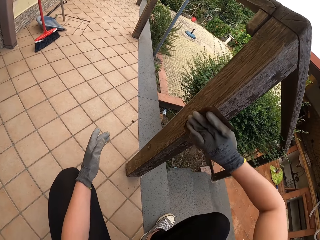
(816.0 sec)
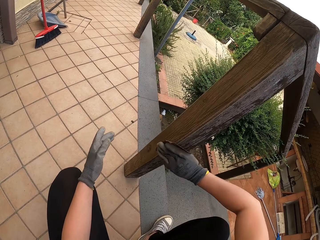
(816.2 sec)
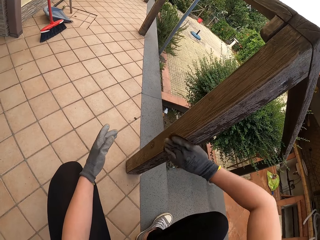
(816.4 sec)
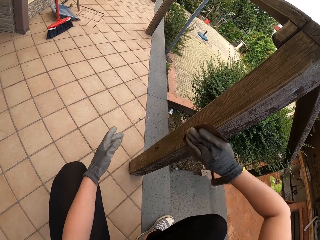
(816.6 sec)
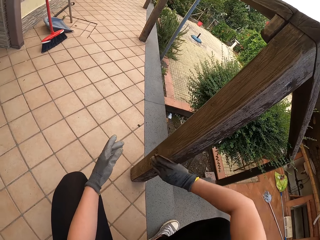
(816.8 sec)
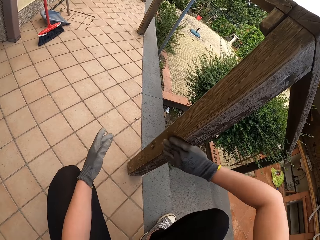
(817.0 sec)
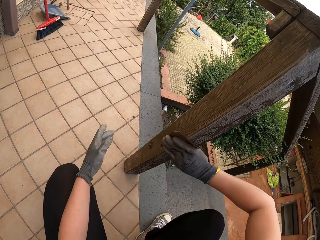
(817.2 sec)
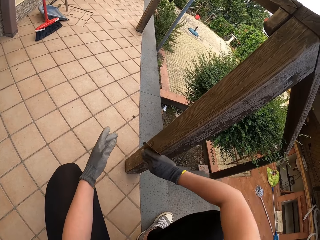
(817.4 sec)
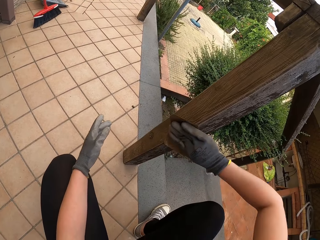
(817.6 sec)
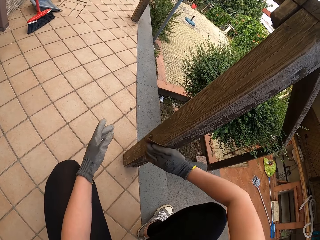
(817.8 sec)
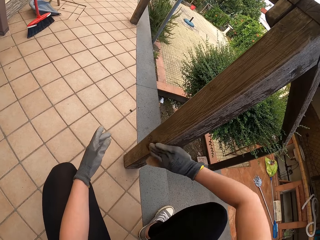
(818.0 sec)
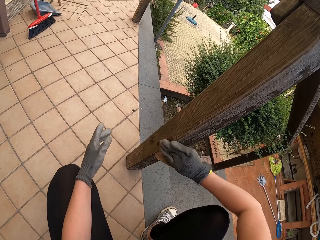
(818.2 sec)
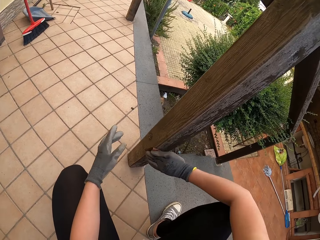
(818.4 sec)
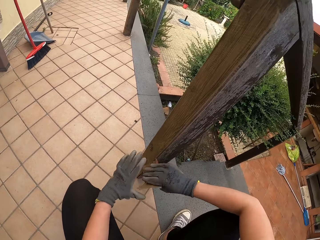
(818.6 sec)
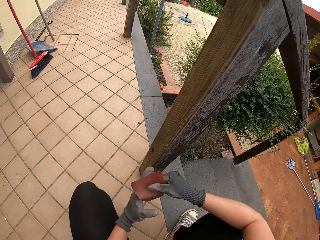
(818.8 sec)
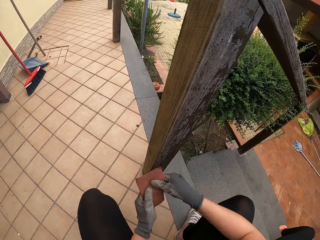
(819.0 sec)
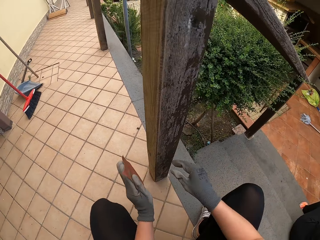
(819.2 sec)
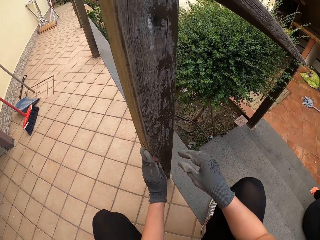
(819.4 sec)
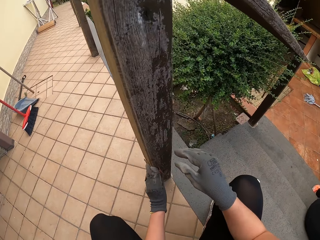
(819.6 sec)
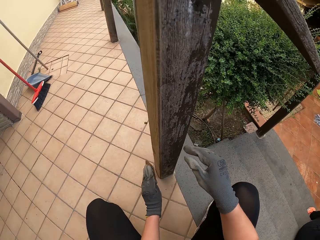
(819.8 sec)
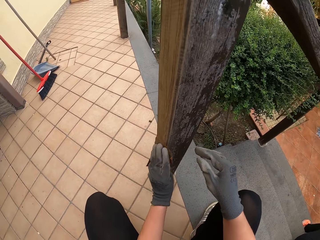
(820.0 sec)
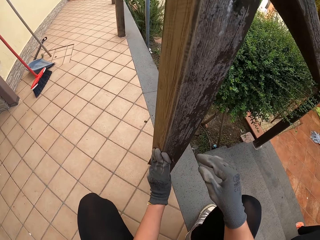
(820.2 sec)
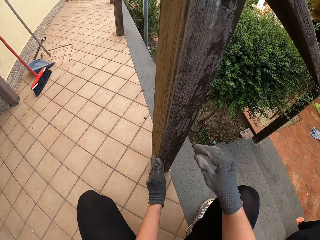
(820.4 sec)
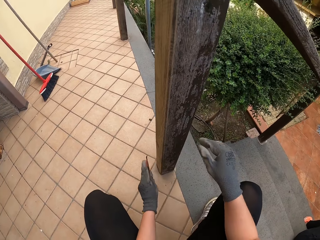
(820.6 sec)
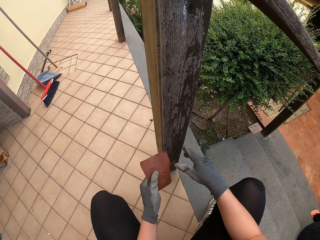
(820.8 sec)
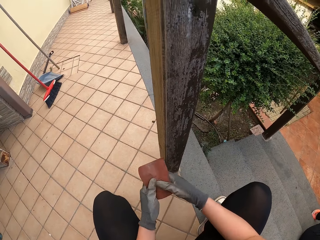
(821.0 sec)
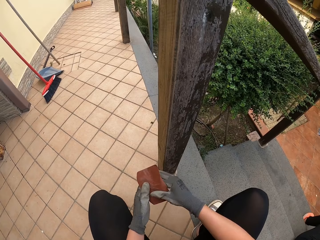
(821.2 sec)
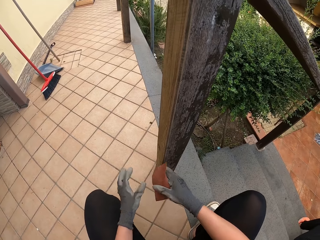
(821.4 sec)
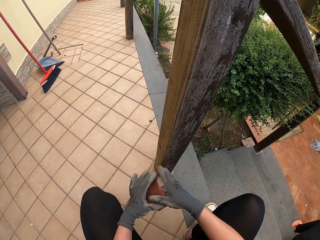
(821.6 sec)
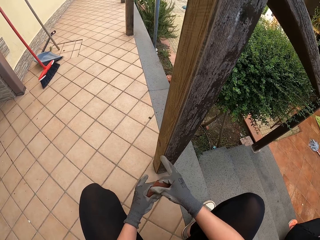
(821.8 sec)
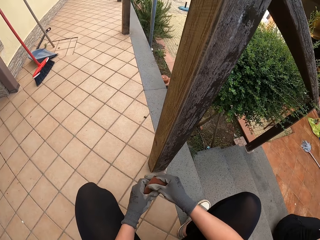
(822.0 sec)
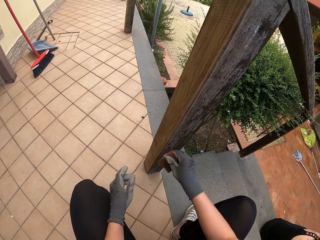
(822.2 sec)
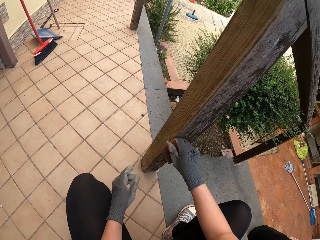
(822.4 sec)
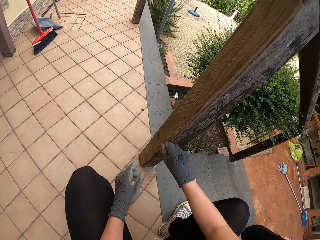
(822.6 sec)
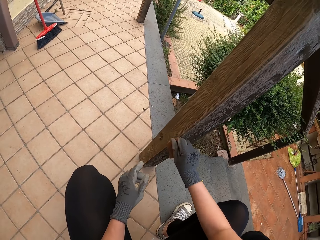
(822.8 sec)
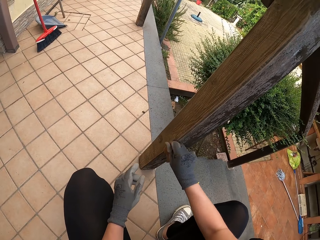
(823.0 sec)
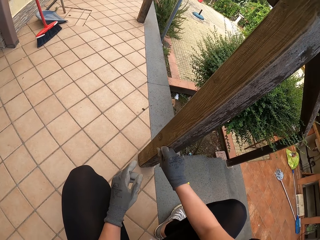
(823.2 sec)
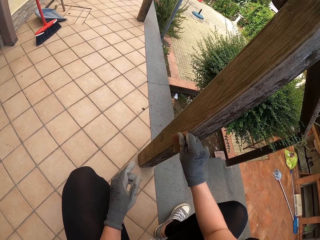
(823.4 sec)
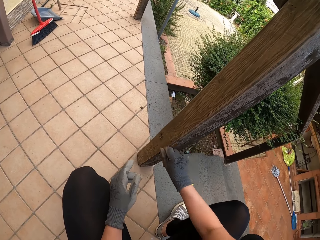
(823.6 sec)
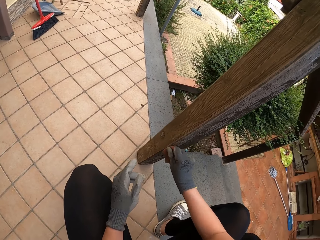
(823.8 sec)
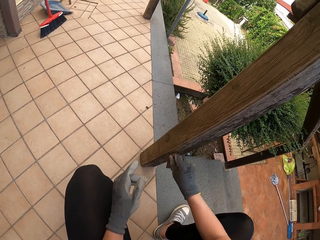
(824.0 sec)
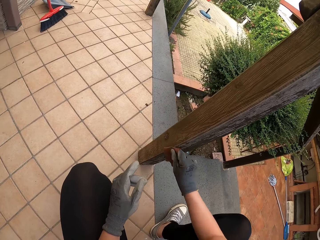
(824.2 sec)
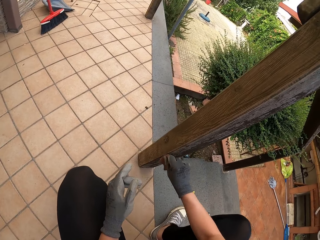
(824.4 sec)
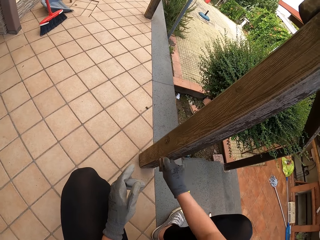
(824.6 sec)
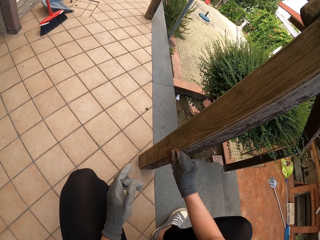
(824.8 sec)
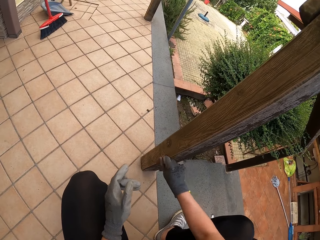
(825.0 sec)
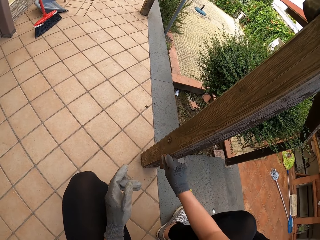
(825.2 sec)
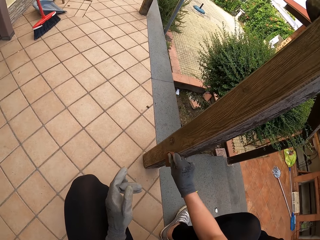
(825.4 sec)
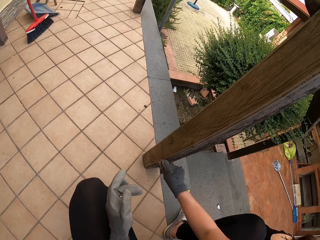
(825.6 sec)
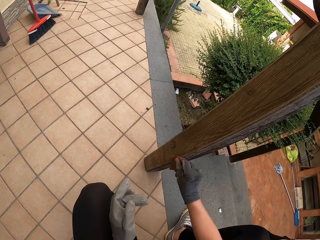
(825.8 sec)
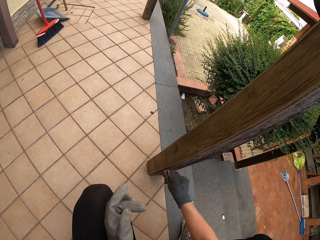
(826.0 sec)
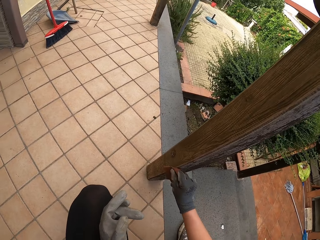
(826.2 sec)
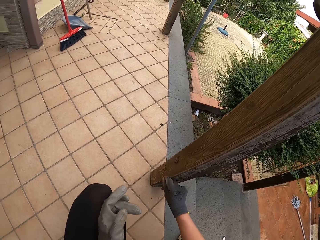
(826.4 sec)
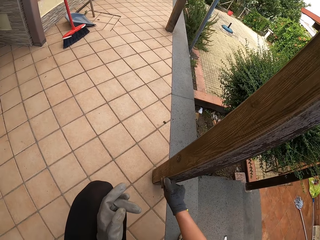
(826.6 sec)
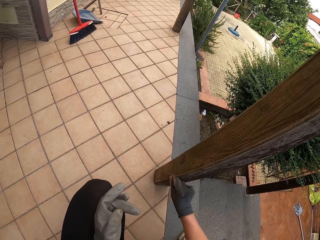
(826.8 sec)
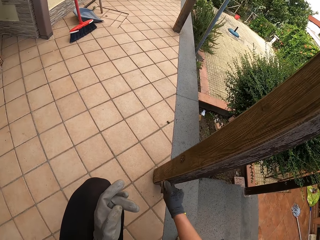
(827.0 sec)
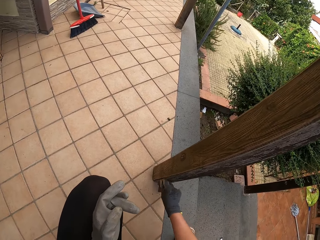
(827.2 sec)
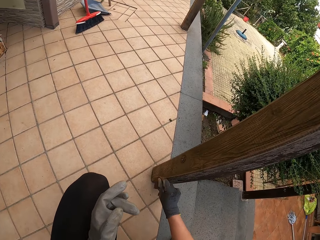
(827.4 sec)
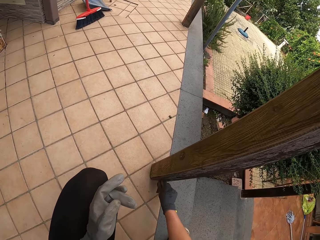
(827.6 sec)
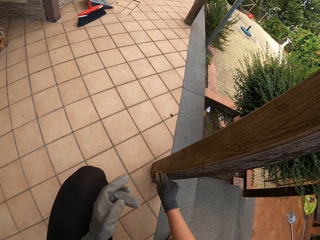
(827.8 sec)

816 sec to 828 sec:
The camera wearer folds the sand paper. They sand the edges of the rail.

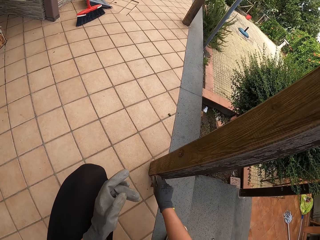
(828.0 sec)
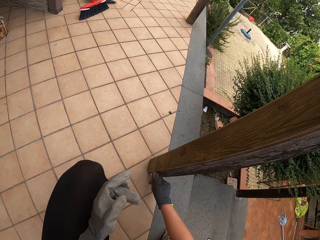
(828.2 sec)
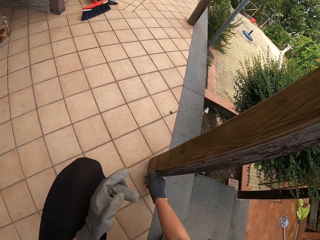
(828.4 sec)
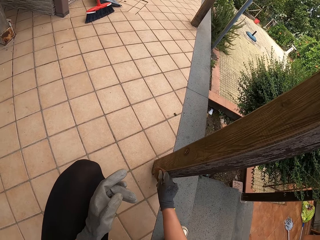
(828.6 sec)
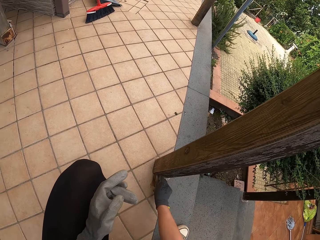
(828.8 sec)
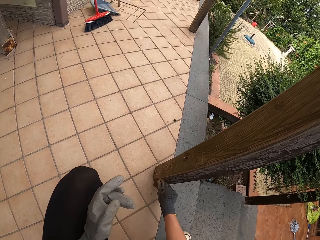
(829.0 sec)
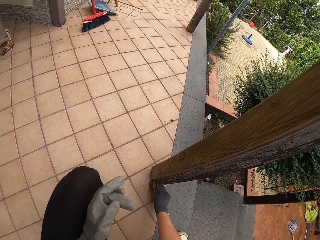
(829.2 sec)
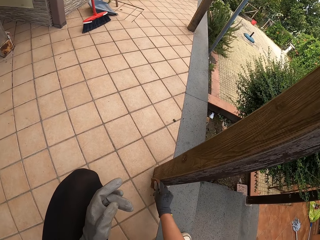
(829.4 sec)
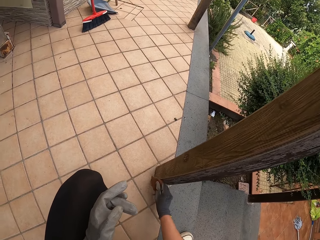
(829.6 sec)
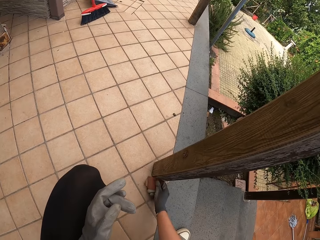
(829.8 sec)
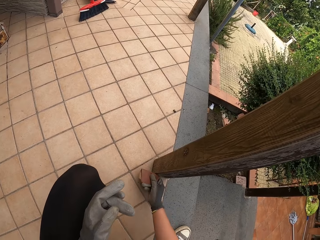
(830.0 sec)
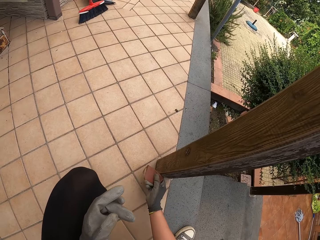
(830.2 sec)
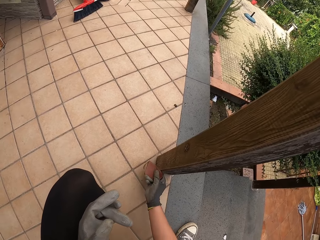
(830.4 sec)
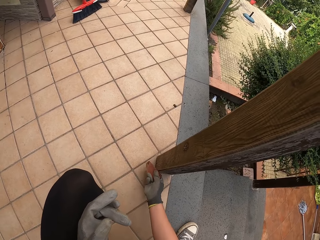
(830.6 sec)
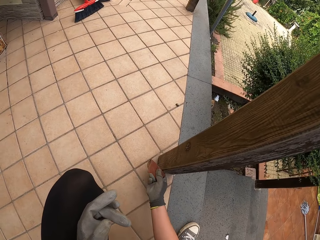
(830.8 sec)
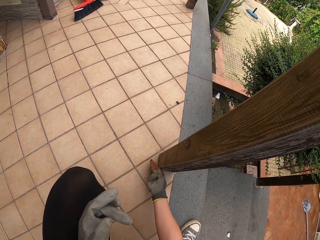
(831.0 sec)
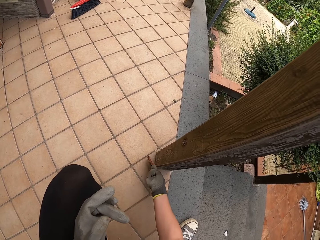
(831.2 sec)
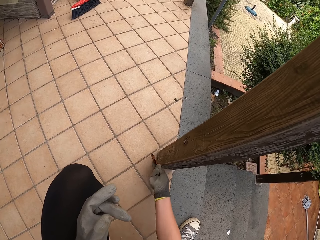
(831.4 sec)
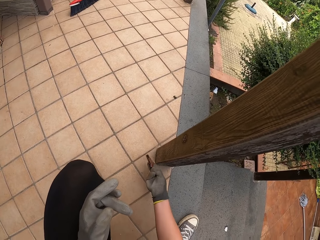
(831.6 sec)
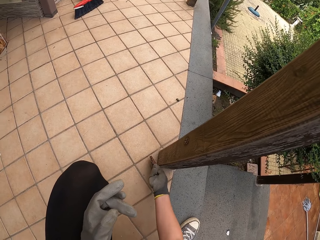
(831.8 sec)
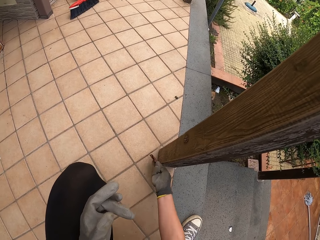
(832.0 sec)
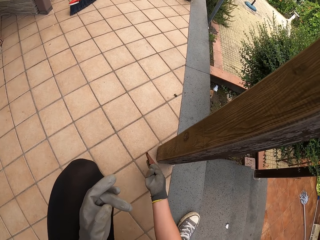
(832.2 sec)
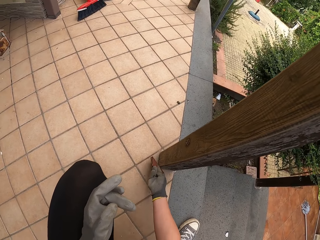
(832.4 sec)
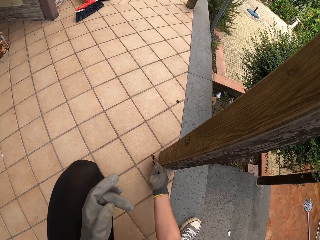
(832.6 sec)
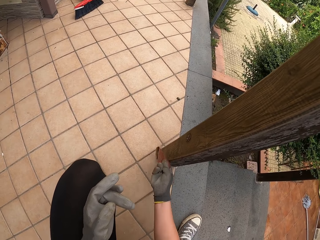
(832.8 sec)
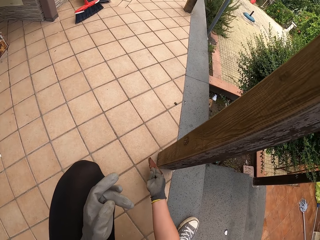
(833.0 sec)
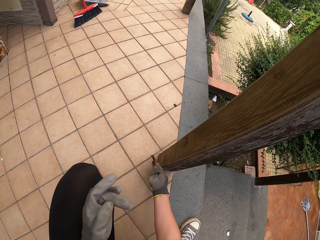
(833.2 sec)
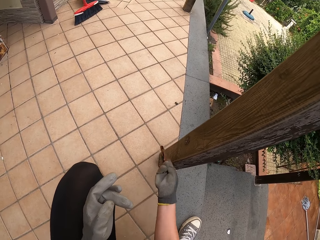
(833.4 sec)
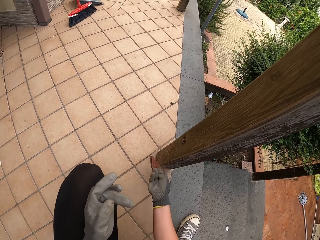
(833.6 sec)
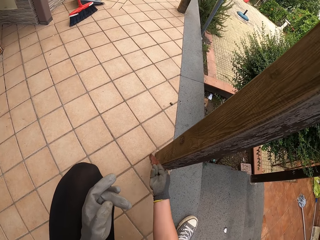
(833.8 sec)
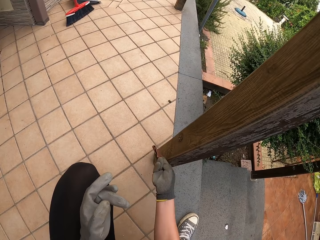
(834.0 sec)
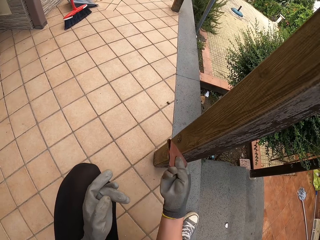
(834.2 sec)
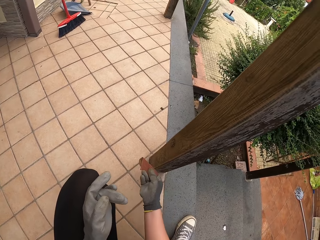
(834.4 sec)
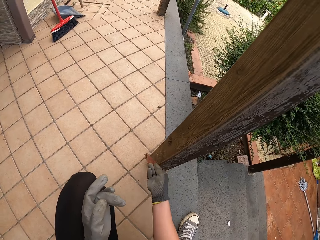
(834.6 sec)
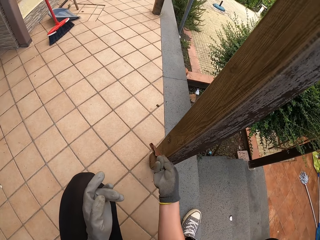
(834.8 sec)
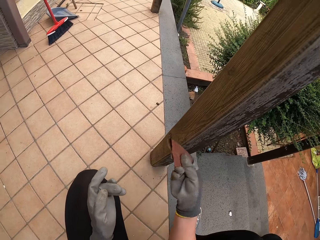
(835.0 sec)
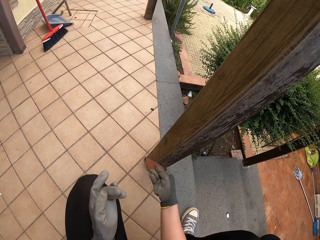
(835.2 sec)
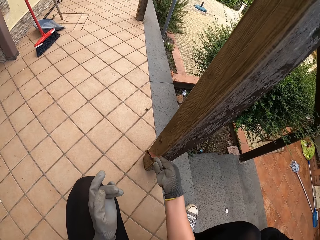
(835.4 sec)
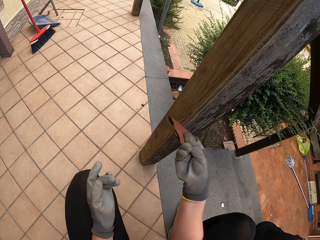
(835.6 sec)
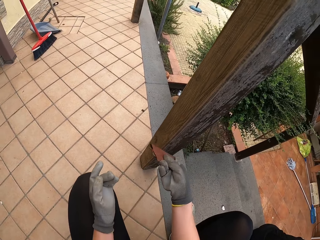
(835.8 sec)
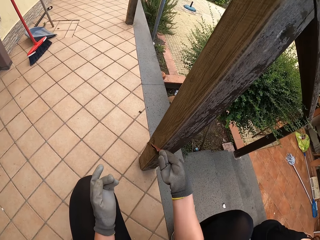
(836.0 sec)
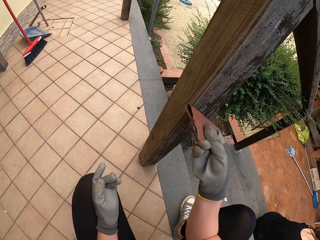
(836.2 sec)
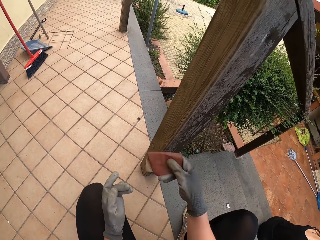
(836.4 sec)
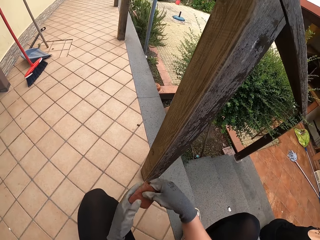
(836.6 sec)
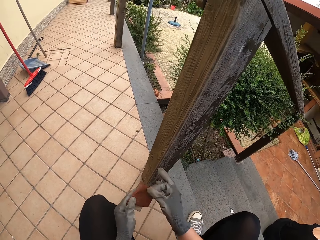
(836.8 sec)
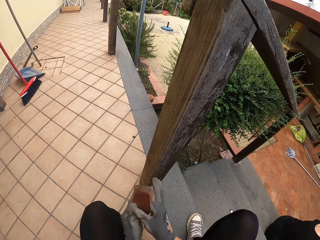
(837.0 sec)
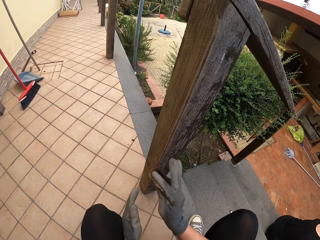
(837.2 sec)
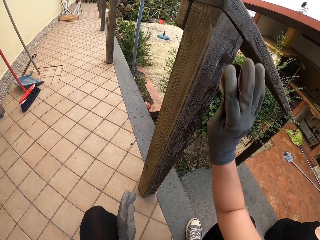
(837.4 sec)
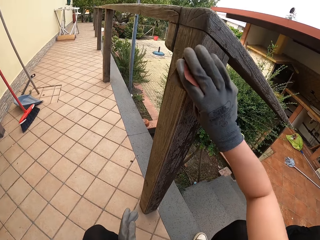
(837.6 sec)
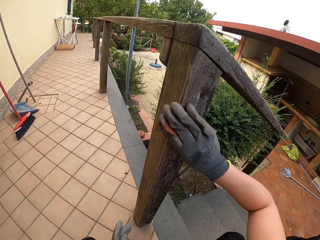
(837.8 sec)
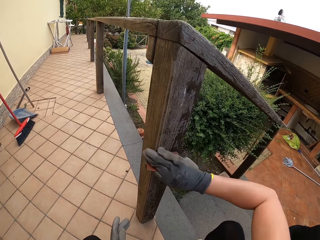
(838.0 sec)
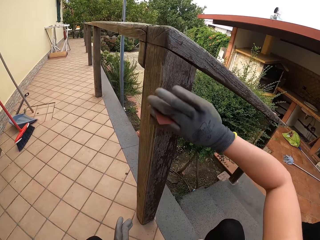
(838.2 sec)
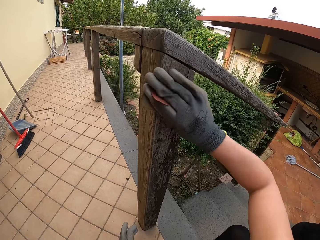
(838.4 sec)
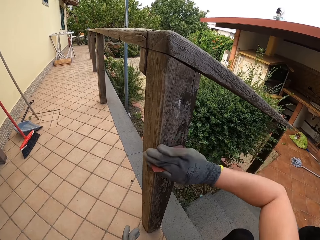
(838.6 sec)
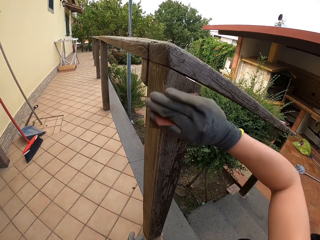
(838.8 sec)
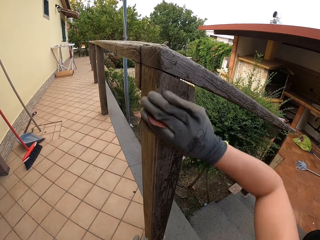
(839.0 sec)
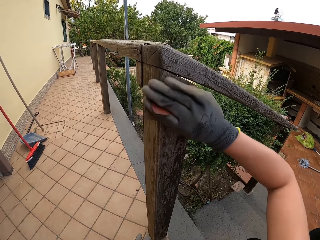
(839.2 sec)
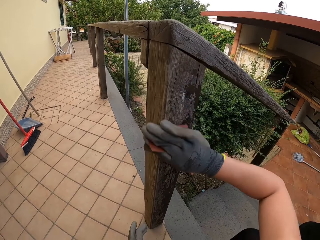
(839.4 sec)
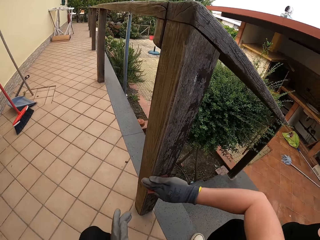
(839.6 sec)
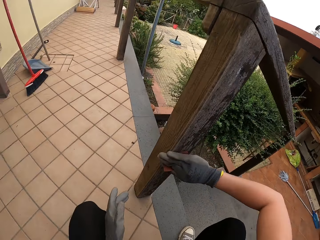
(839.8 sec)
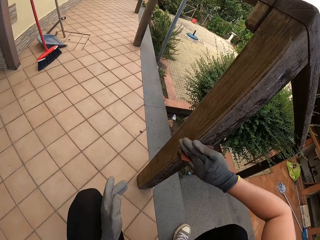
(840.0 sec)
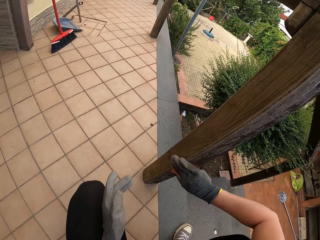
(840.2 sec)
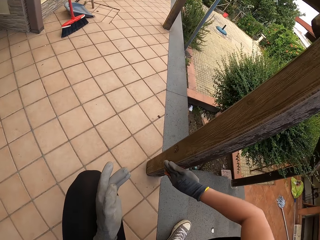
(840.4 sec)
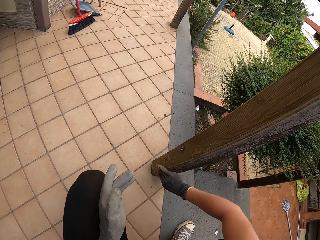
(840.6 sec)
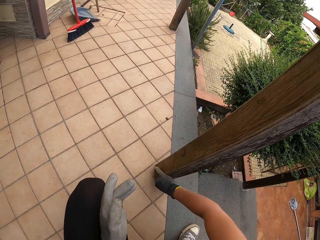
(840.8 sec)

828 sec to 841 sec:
The camera wearer puts the sand paper on the left hand. They hold the sand paper with the other hand. They hold the sand paper. They scrub the staircase wall string with the sand paper.
